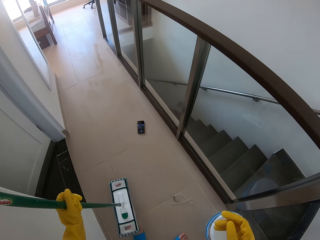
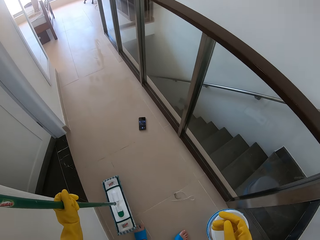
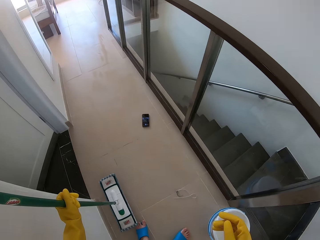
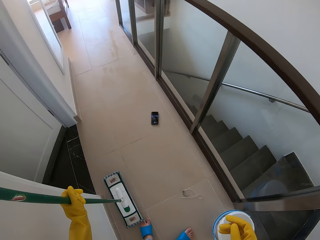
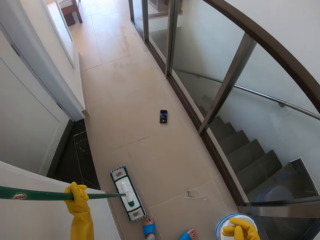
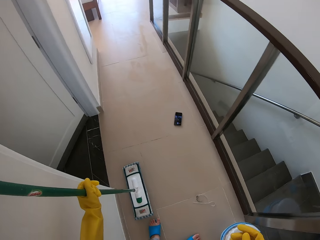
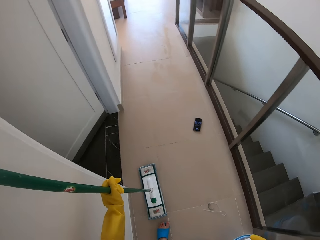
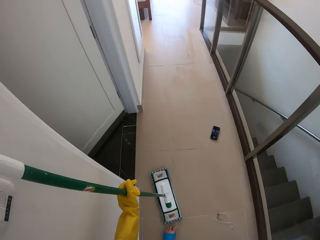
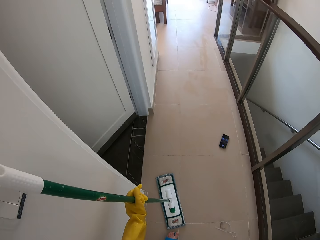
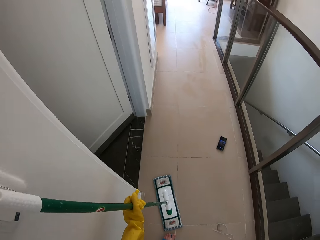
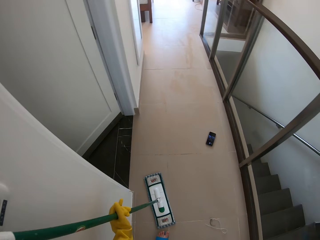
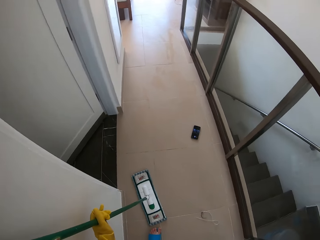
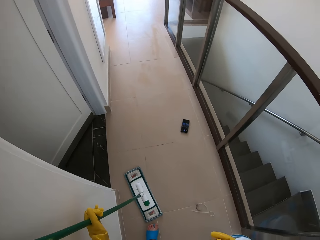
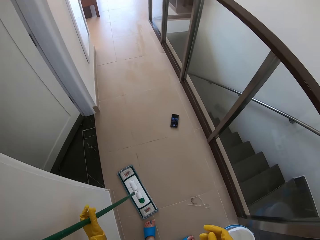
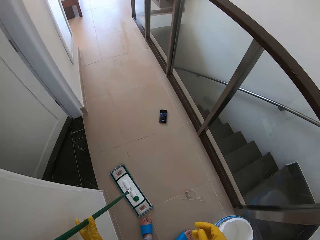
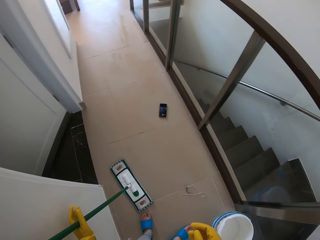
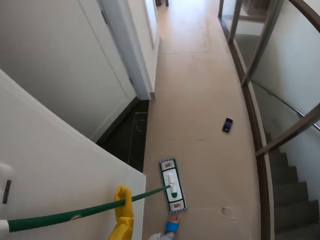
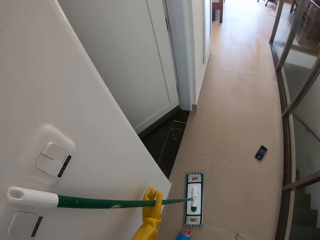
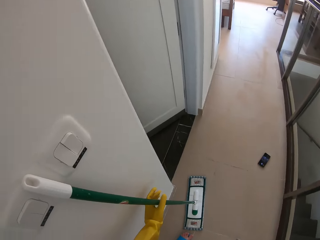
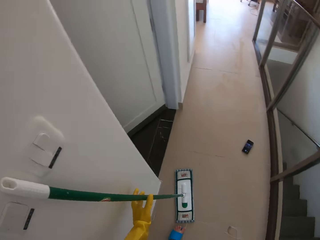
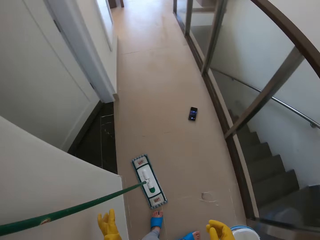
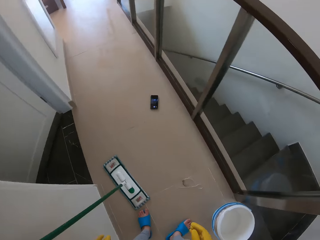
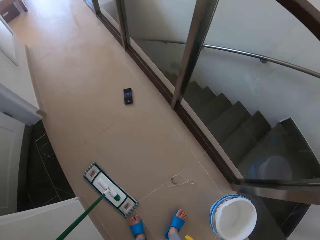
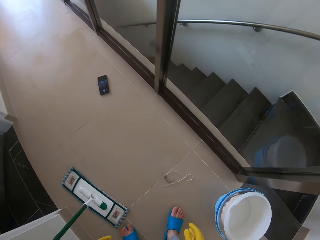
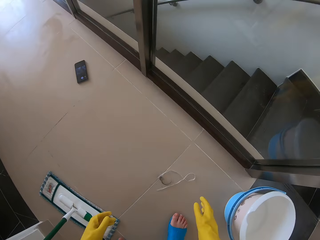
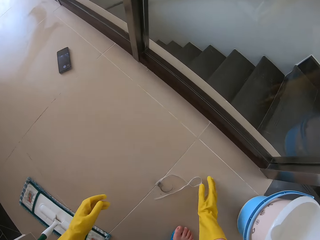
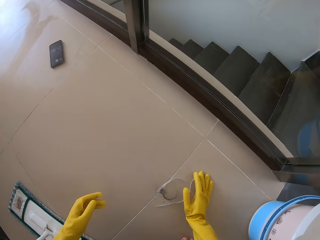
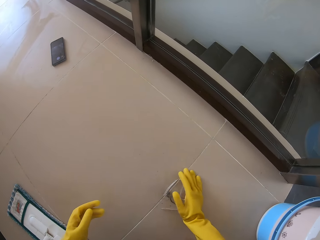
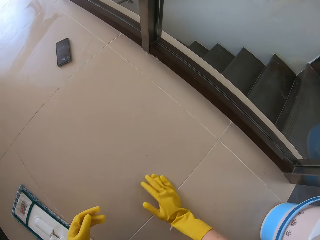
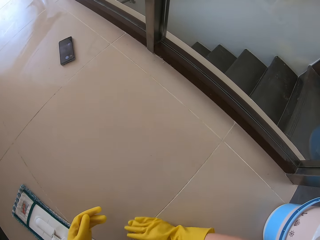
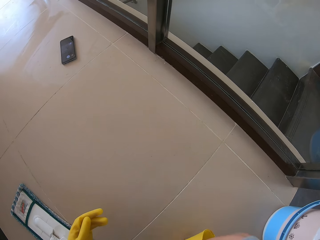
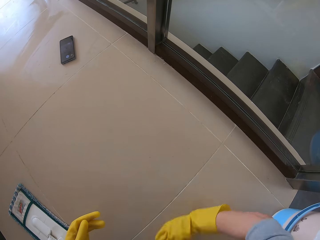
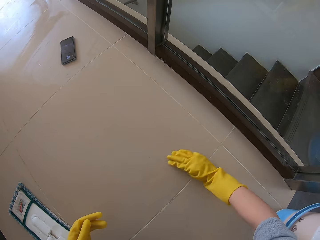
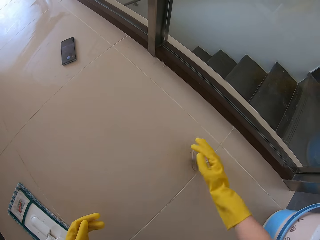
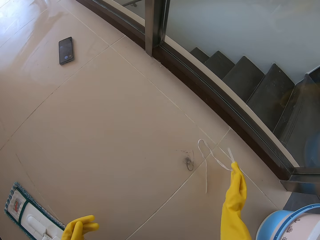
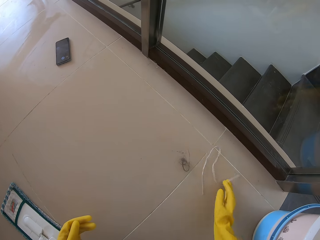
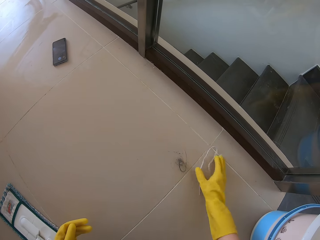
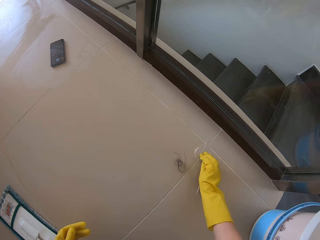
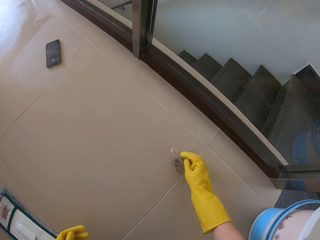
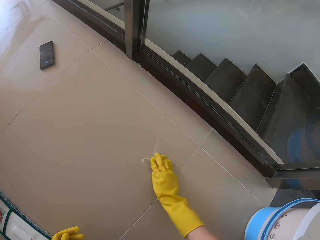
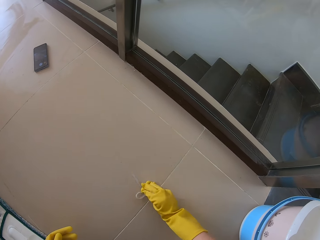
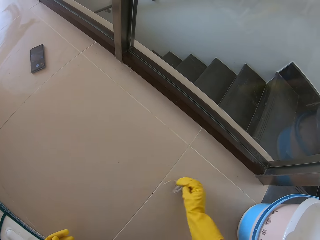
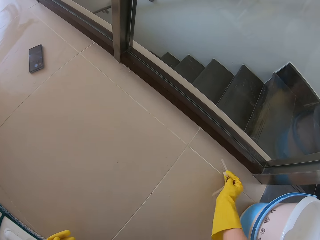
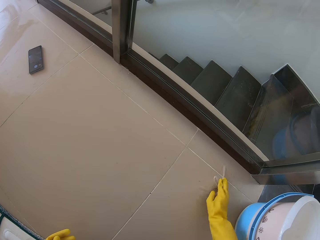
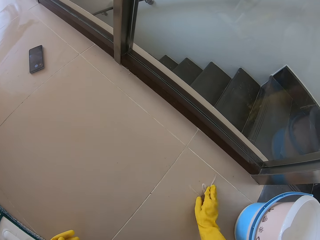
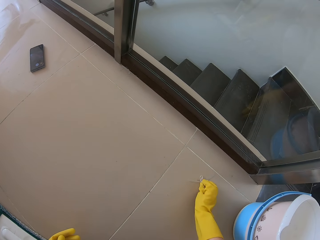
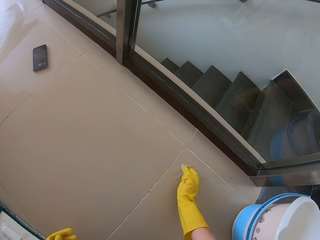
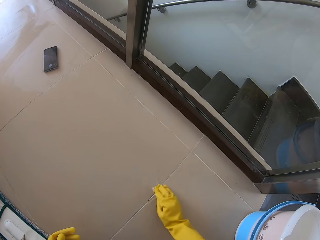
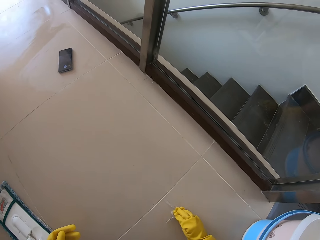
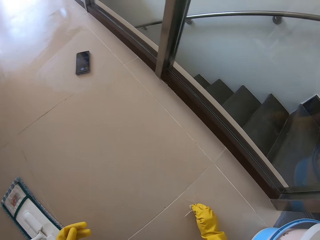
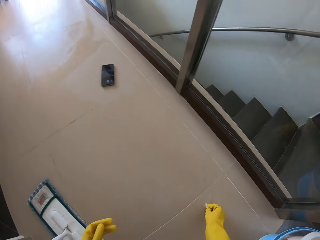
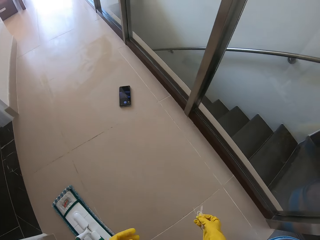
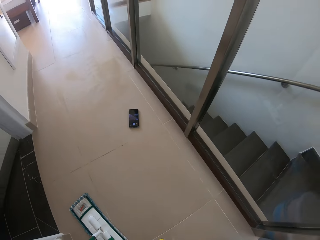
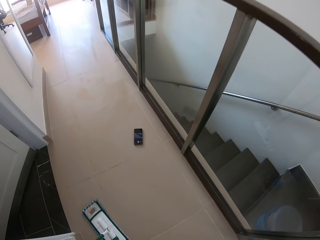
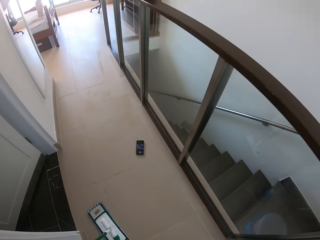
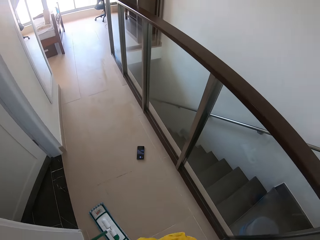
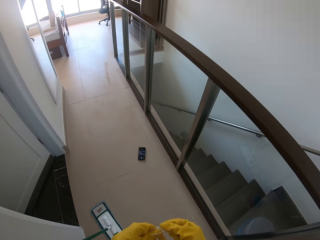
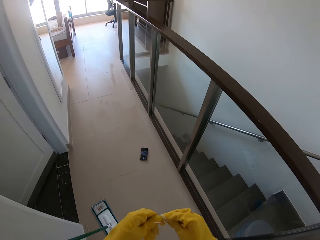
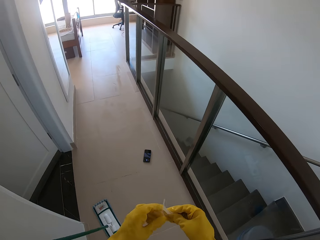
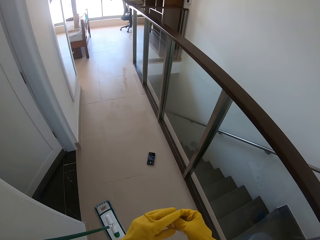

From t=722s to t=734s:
The camera wearer leans the push broom against the wall. He picks up the dirt on the floor using his hands.

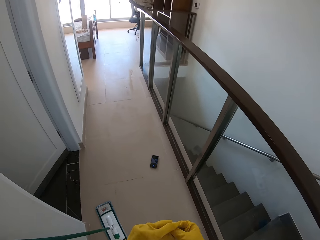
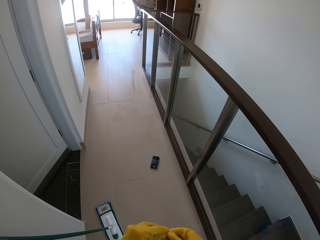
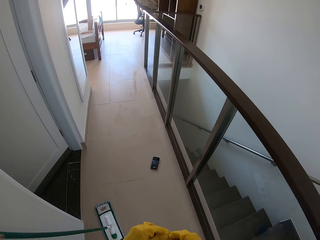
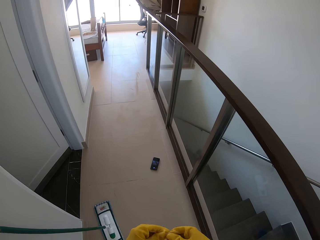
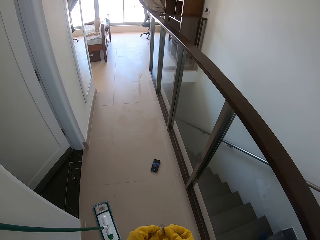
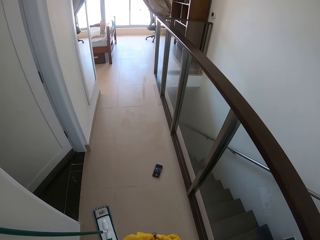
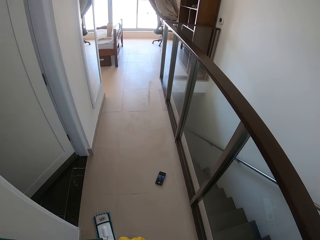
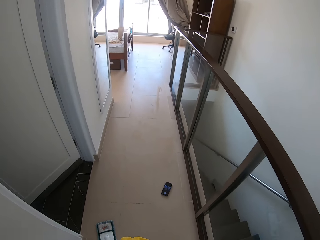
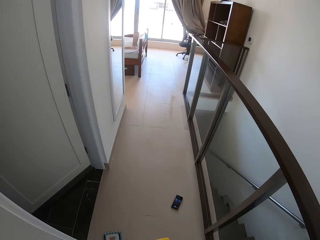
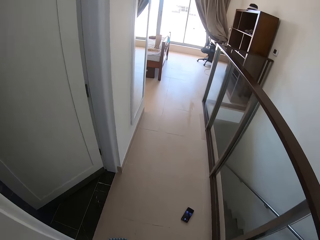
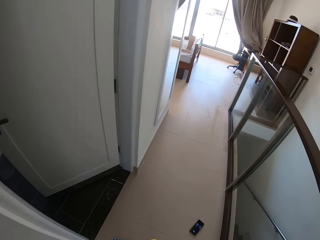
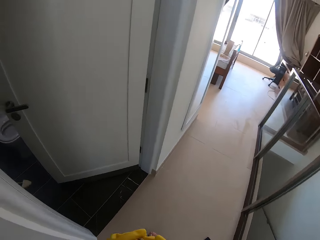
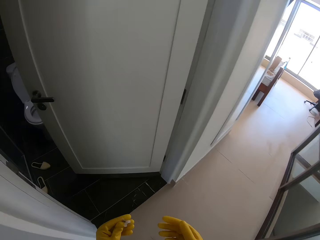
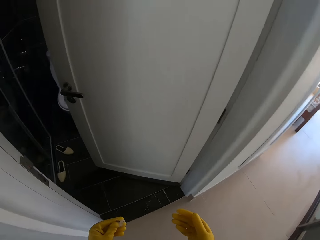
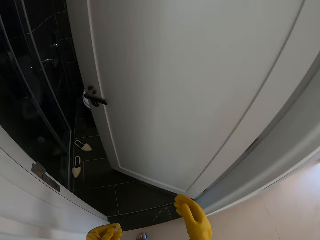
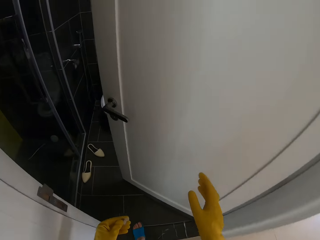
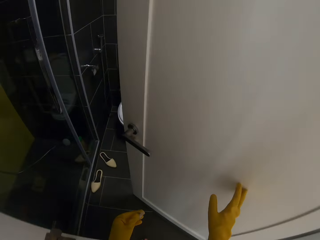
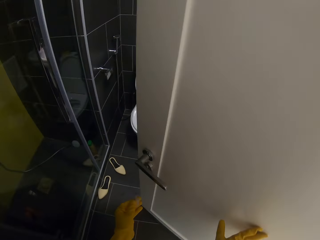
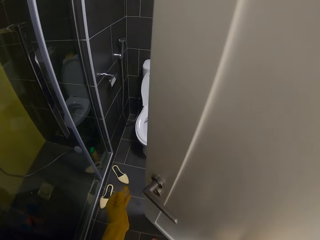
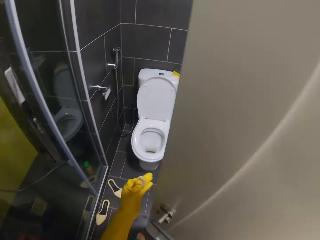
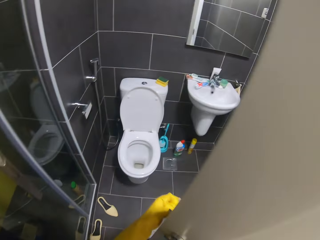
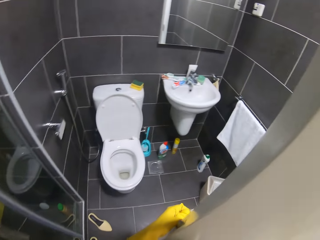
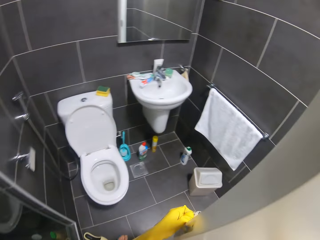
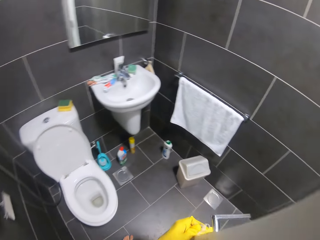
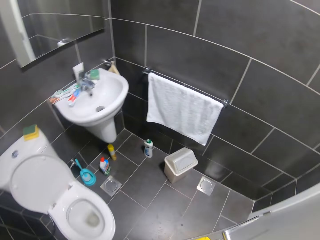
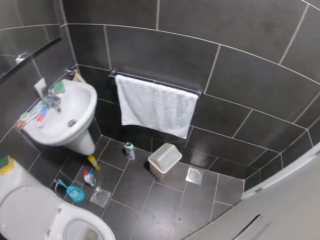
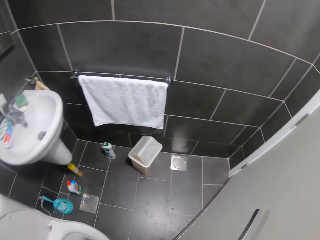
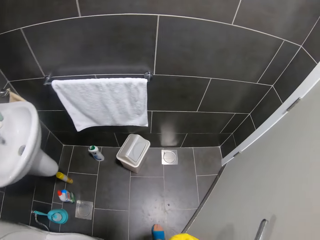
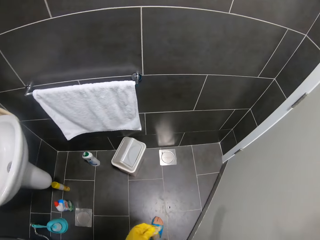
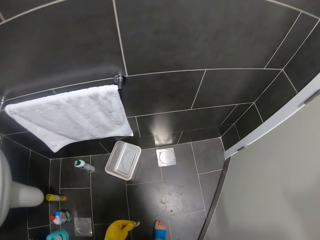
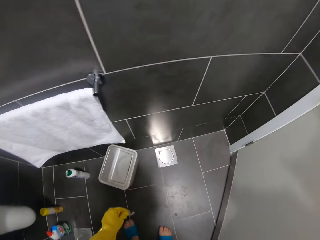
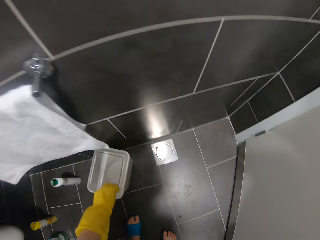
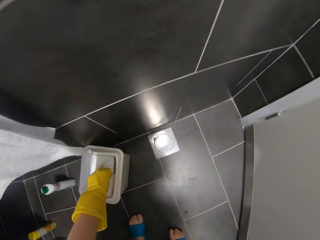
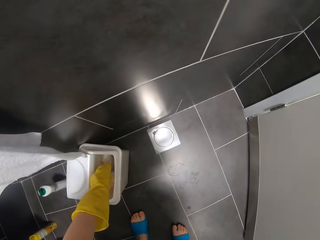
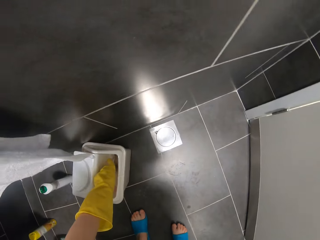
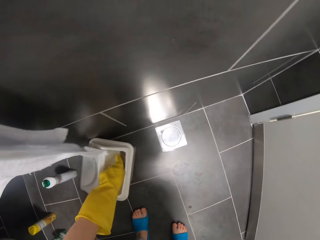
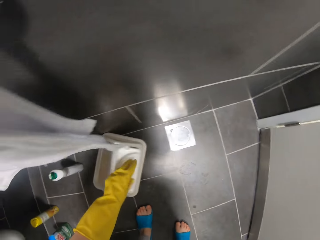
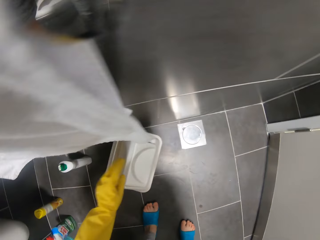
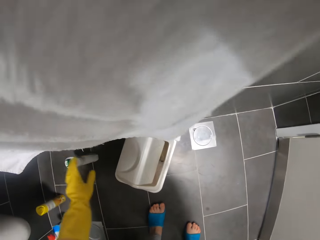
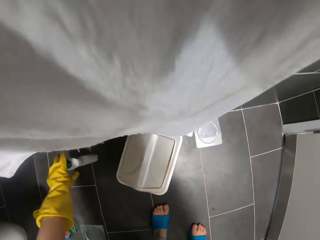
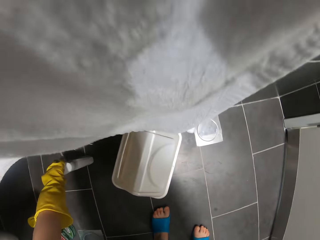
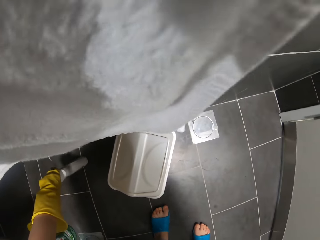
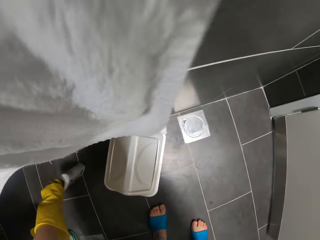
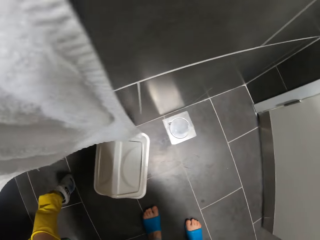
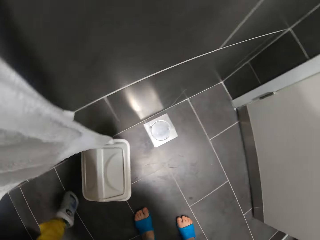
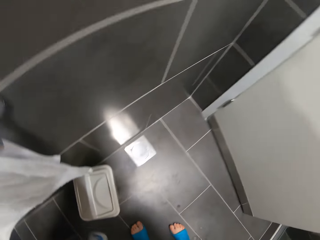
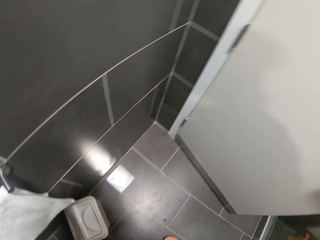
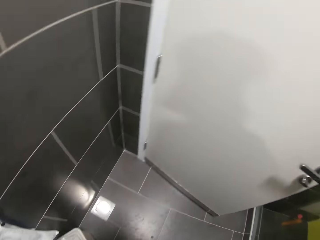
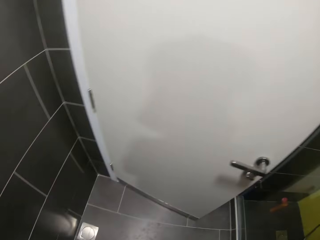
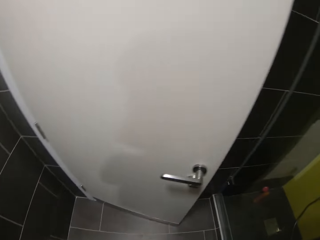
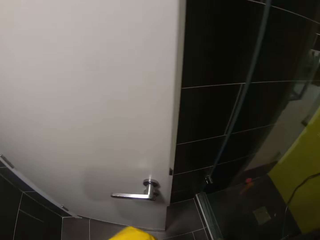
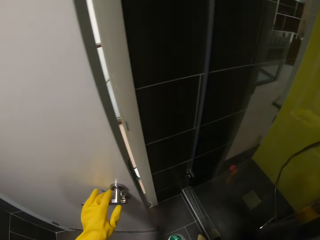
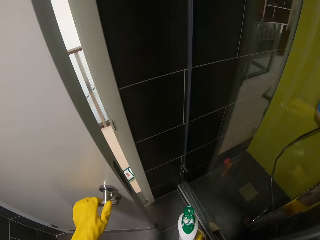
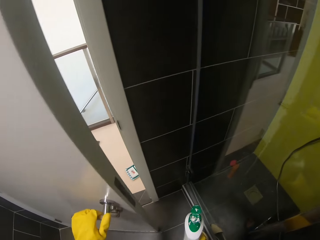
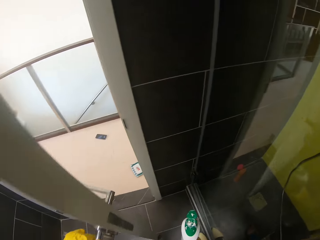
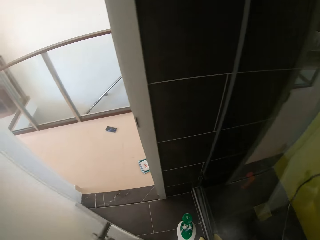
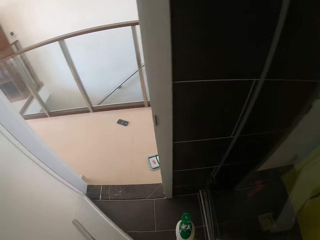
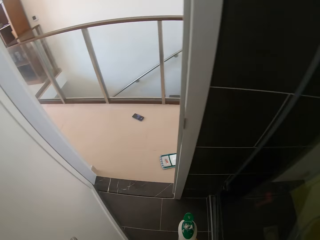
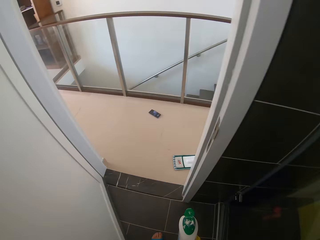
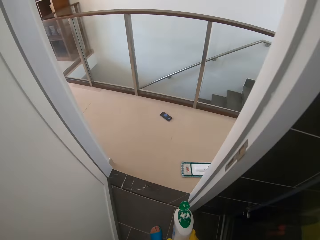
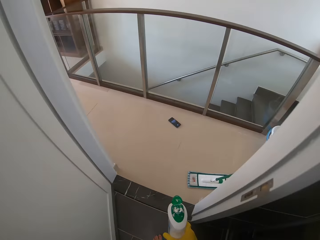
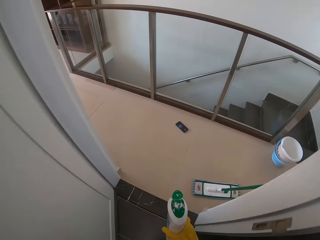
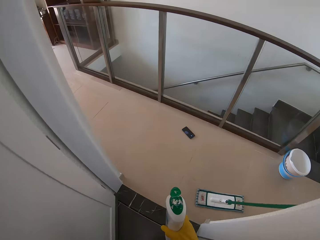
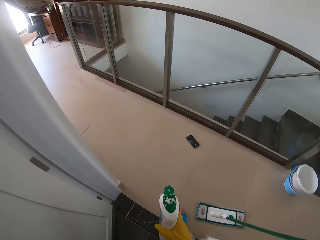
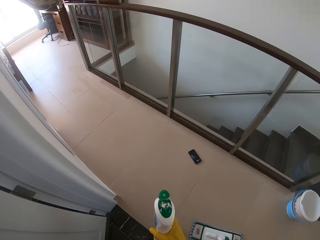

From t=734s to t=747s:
The camera wearer enters the toilet. They put the dirt in the dust bin. They pick up a bottle of detergent. They open the door and come out from the toilet.
